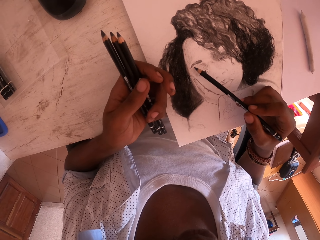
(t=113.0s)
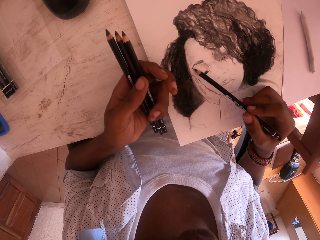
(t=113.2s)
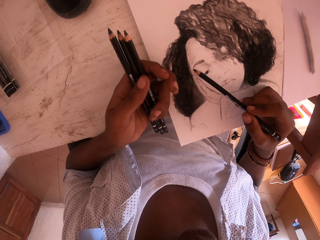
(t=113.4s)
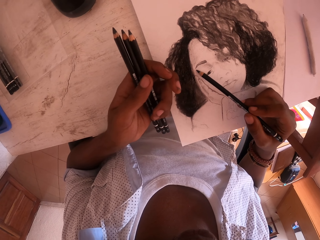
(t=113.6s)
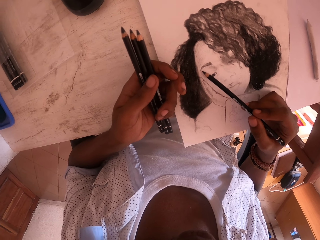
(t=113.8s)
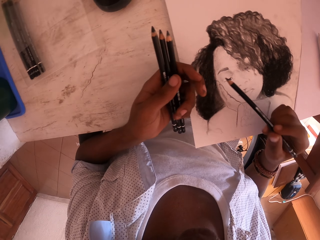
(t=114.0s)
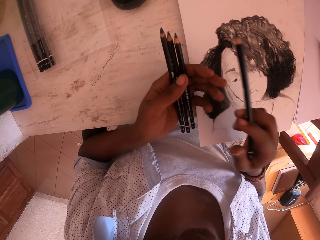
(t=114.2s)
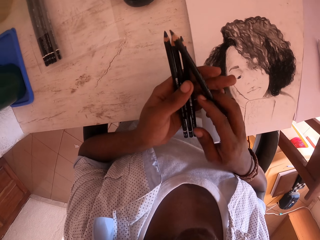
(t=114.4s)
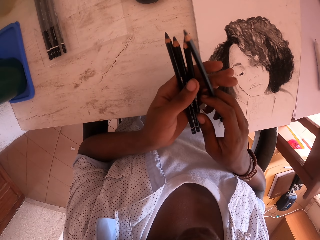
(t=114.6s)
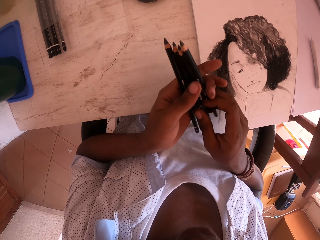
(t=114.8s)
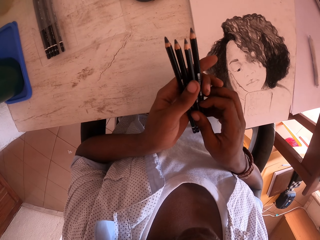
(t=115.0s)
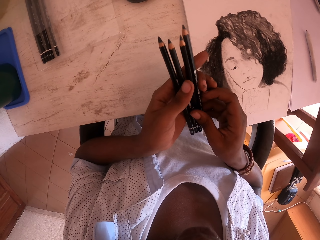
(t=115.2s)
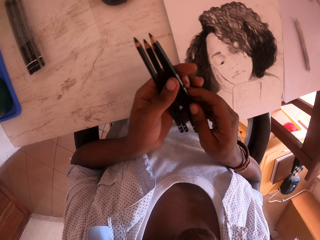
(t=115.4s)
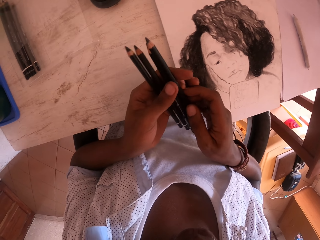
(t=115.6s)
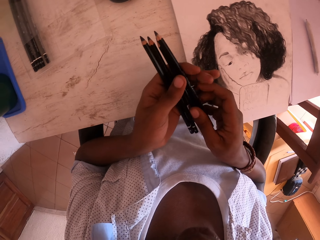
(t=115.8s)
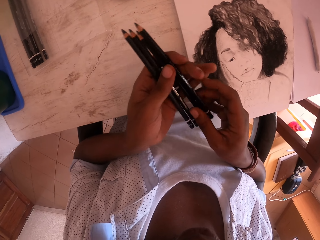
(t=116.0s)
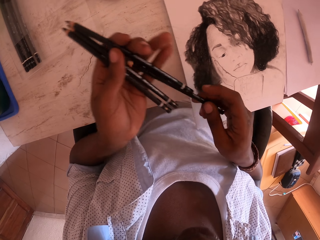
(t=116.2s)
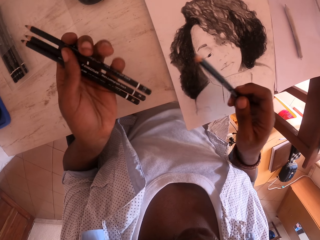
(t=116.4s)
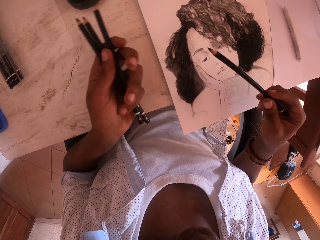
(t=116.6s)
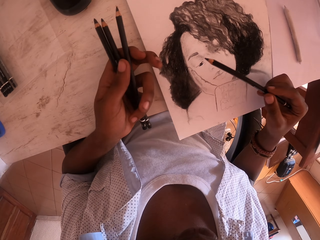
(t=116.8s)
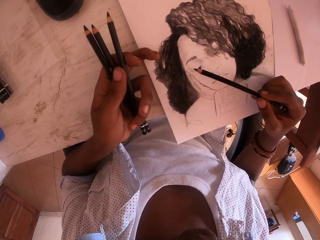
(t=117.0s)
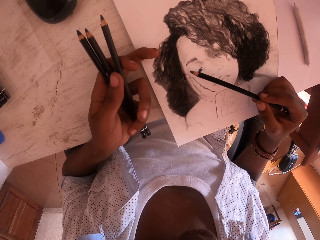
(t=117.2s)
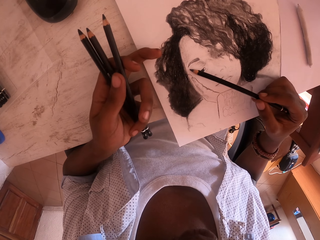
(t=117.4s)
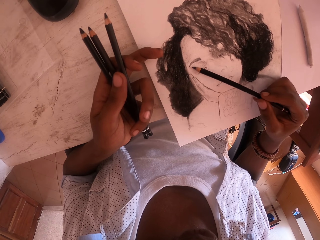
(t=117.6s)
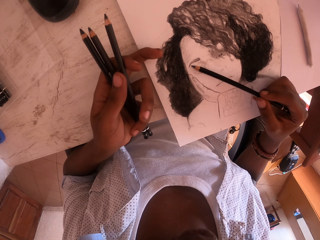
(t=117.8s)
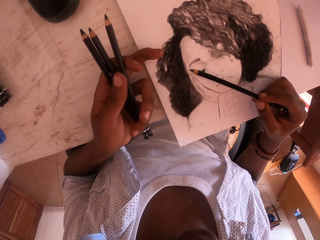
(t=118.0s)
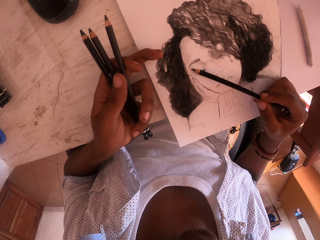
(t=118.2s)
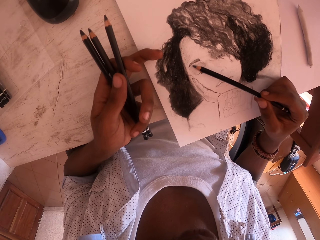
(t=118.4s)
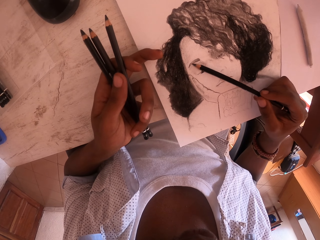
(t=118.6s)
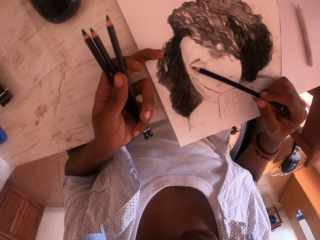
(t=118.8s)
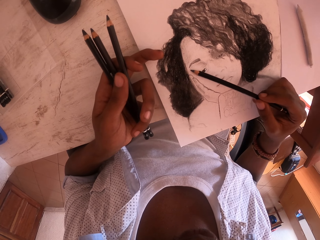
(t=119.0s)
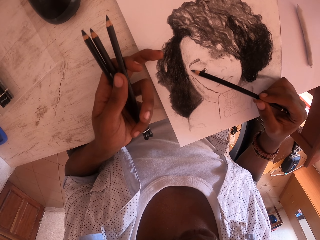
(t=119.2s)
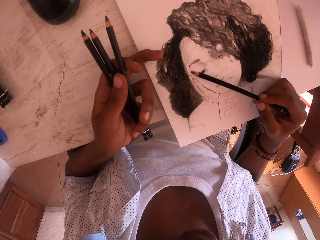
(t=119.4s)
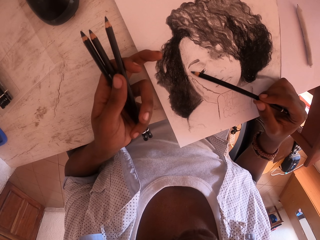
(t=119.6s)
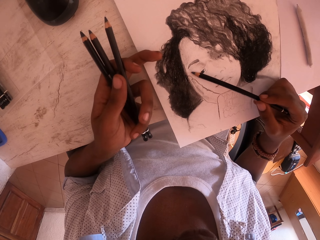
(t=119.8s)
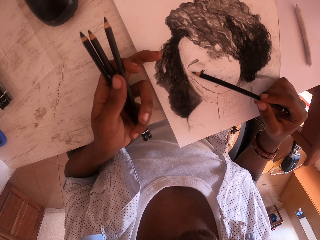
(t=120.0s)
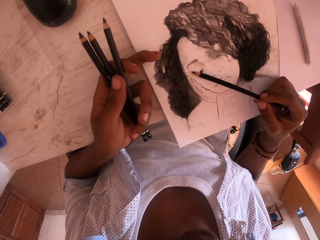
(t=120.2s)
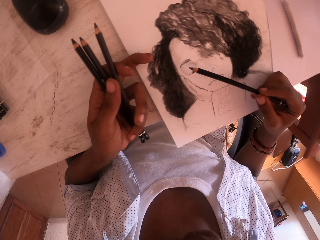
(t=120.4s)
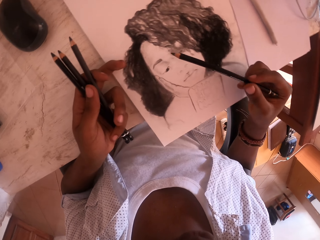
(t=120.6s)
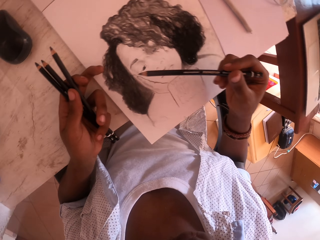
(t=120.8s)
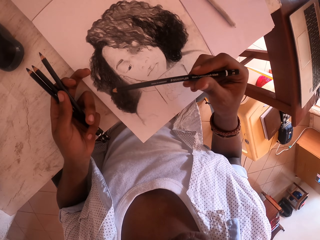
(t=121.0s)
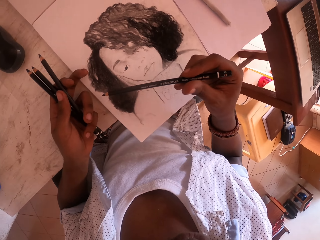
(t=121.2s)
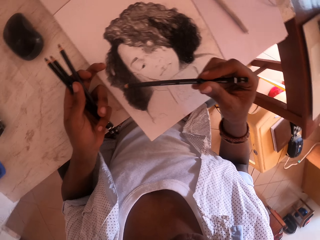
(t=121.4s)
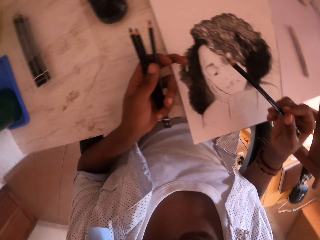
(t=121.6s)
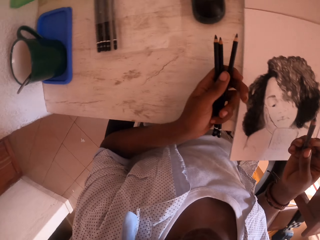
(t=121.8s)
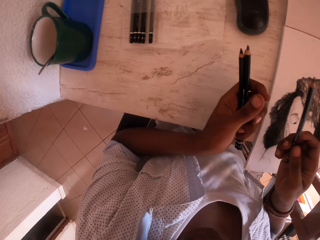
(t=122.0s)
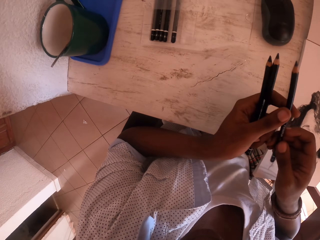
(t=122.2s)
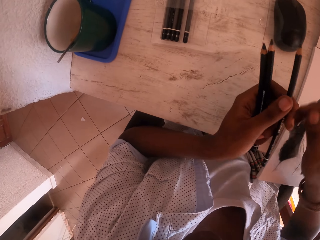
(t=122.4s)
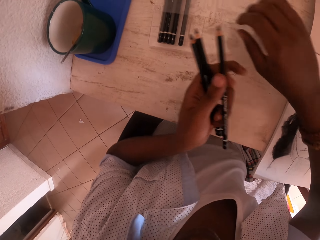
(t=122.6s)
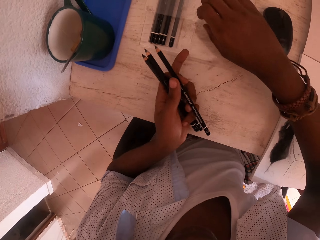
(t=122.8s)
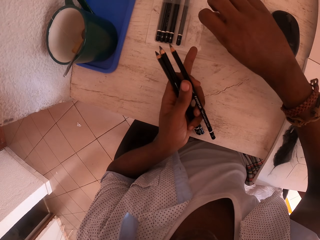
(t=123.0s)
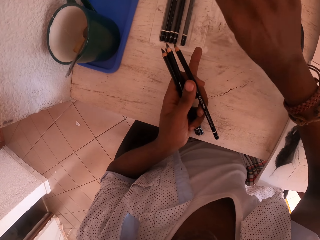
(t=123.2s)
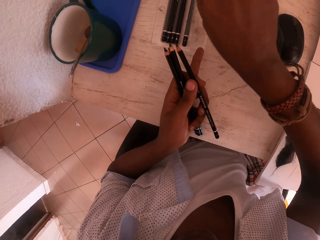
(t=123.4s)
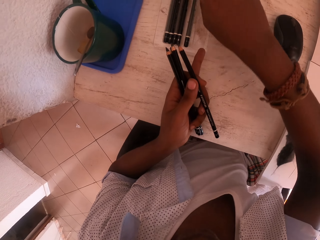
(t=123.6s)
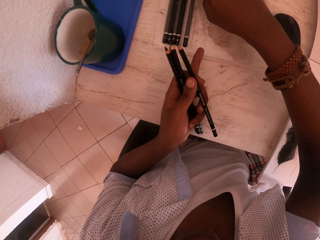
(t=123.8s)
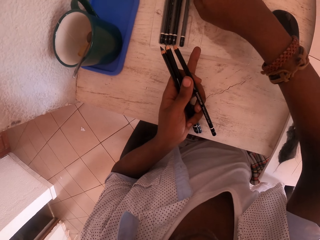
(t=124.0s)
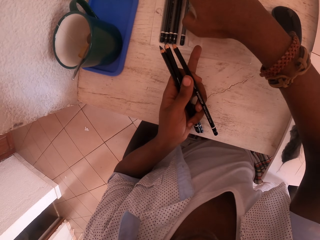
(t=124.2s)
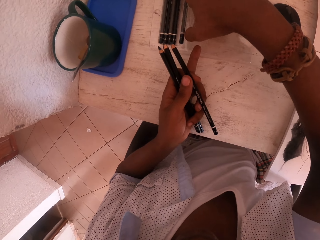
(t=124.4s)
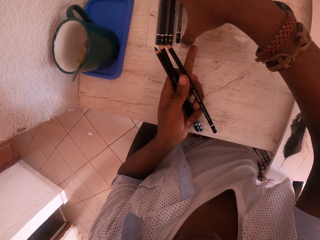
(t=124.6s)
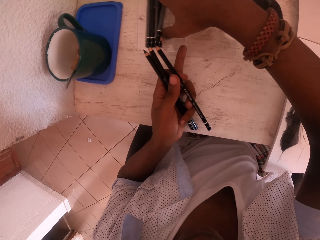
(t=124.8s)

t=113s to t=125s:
The camera wearer places the pencil in the left hand. They pick a pencil with the right hand. They draw with the pencil in the right hand. They look around. They place the pencil in the left hand. They remove a pencil from the wrap.

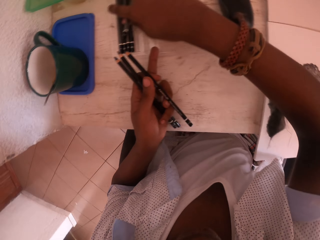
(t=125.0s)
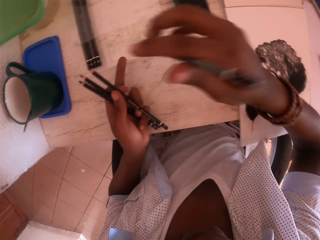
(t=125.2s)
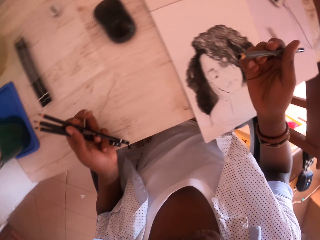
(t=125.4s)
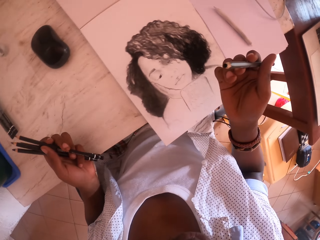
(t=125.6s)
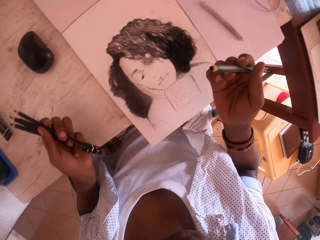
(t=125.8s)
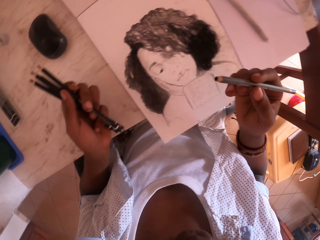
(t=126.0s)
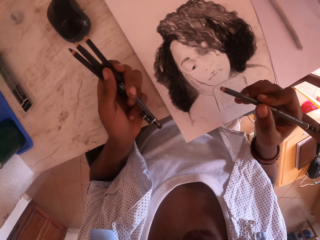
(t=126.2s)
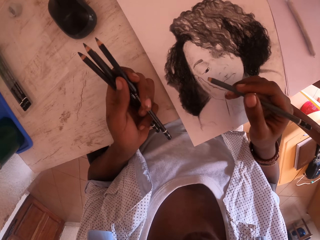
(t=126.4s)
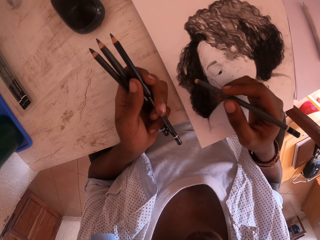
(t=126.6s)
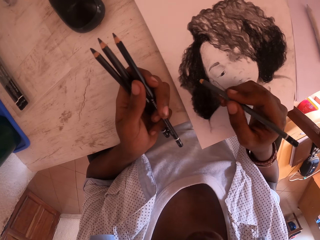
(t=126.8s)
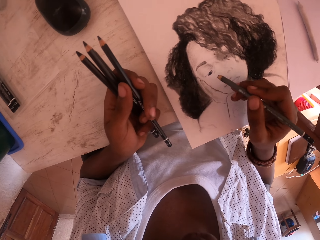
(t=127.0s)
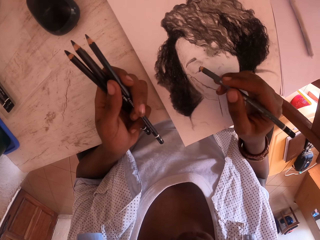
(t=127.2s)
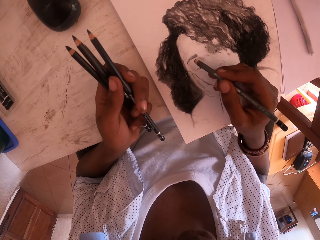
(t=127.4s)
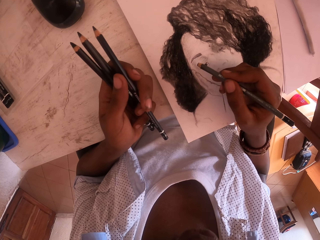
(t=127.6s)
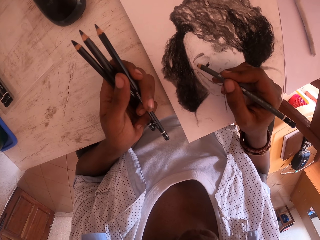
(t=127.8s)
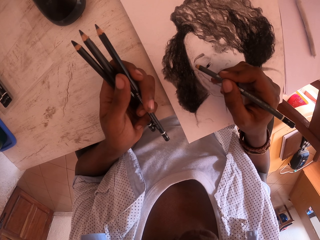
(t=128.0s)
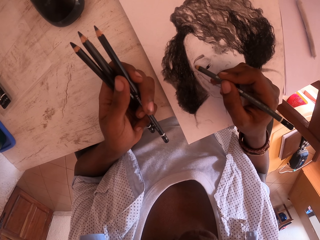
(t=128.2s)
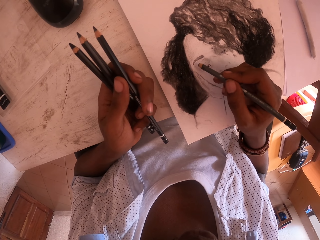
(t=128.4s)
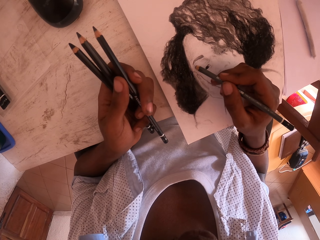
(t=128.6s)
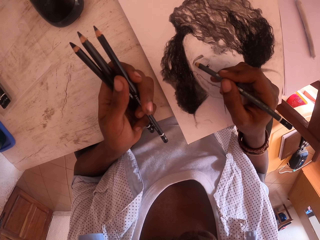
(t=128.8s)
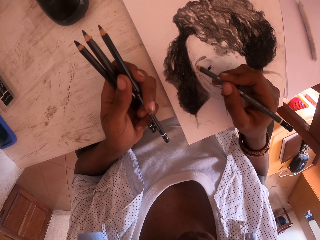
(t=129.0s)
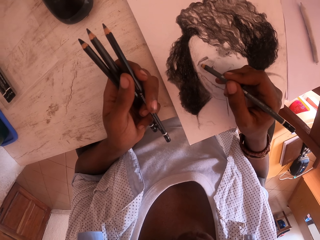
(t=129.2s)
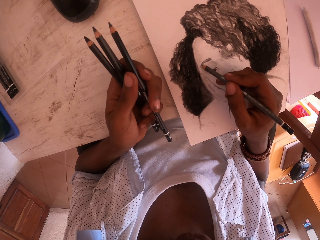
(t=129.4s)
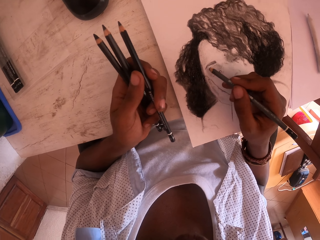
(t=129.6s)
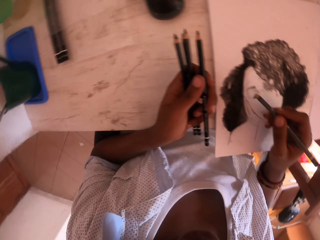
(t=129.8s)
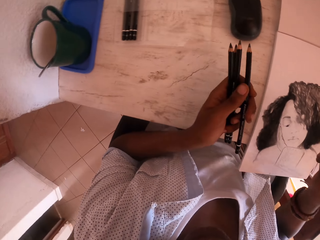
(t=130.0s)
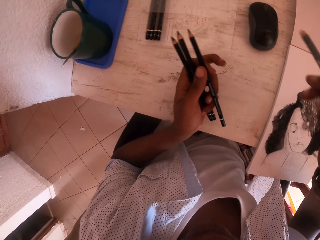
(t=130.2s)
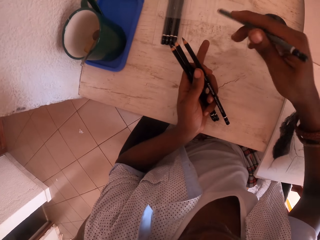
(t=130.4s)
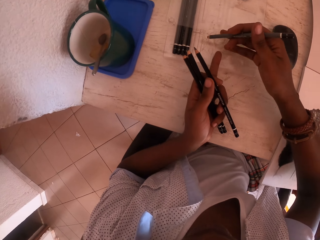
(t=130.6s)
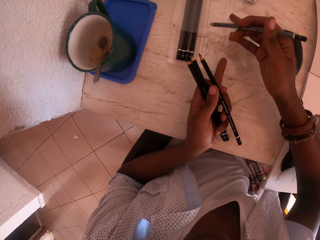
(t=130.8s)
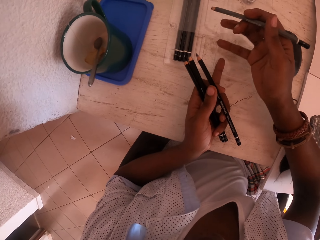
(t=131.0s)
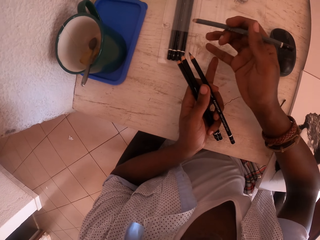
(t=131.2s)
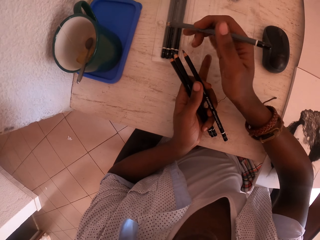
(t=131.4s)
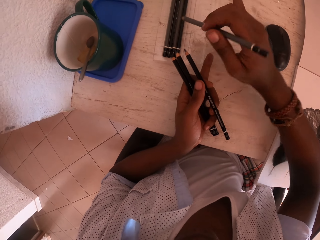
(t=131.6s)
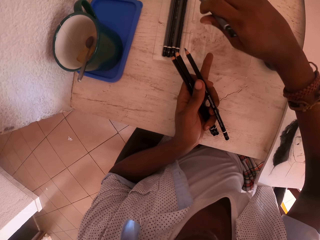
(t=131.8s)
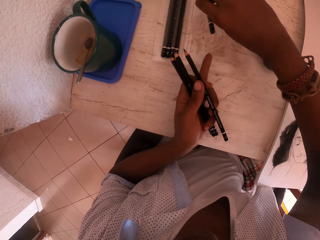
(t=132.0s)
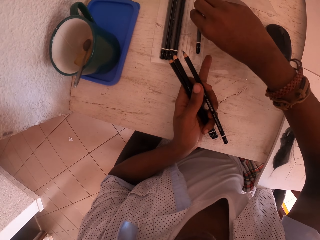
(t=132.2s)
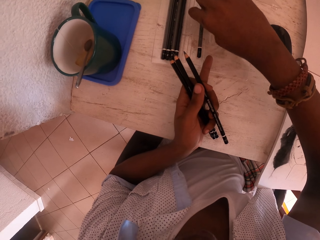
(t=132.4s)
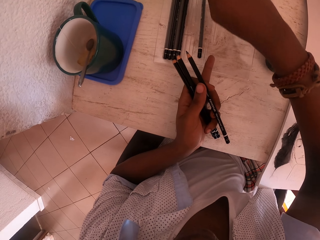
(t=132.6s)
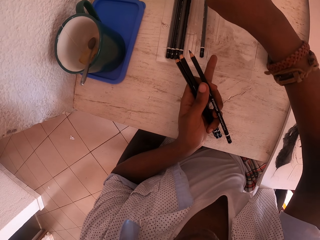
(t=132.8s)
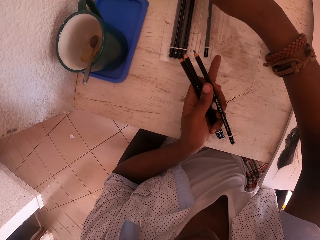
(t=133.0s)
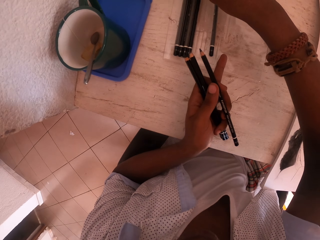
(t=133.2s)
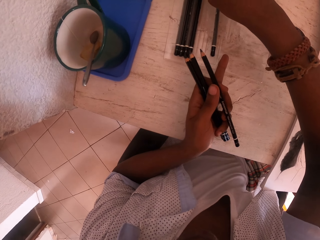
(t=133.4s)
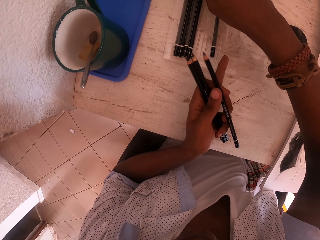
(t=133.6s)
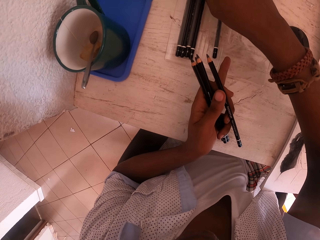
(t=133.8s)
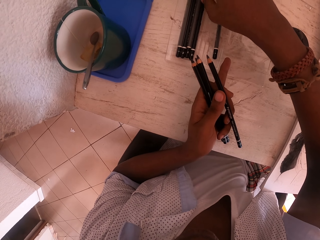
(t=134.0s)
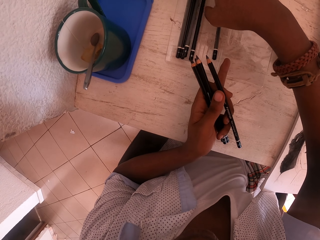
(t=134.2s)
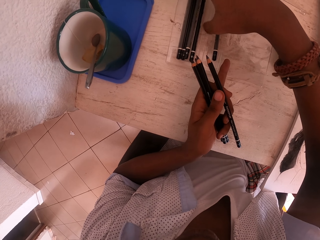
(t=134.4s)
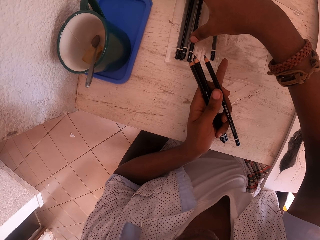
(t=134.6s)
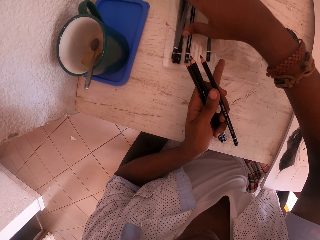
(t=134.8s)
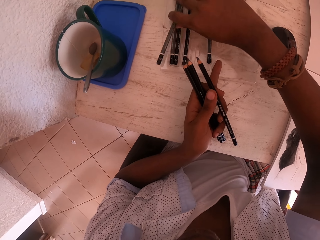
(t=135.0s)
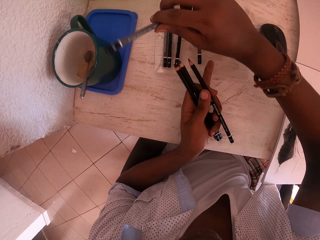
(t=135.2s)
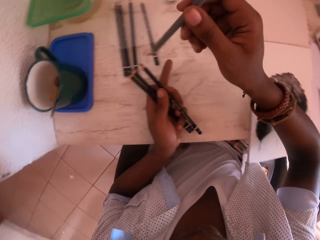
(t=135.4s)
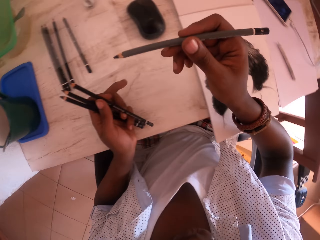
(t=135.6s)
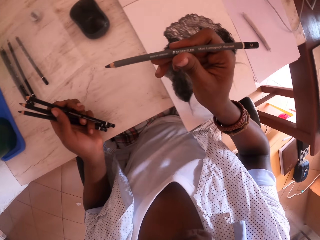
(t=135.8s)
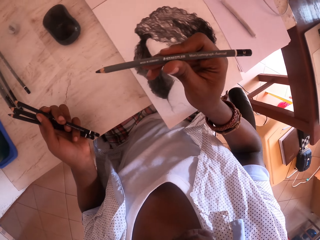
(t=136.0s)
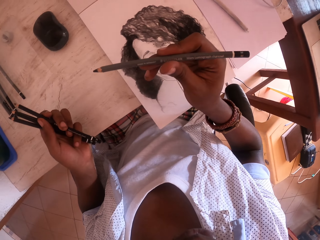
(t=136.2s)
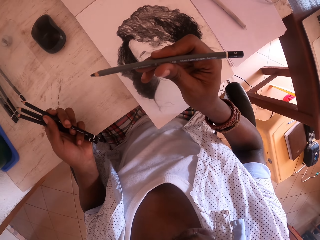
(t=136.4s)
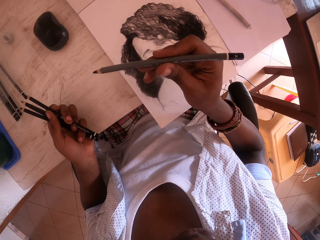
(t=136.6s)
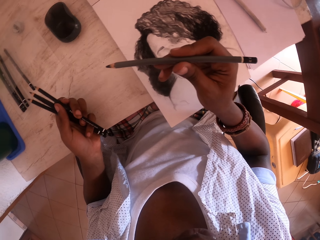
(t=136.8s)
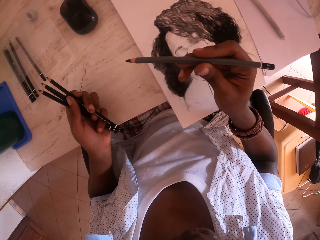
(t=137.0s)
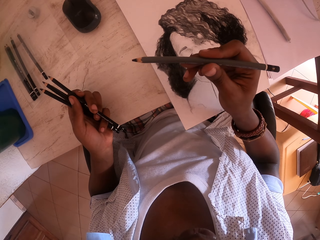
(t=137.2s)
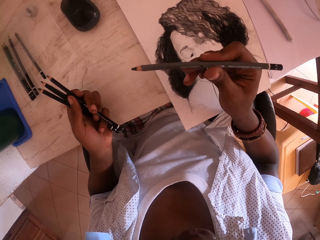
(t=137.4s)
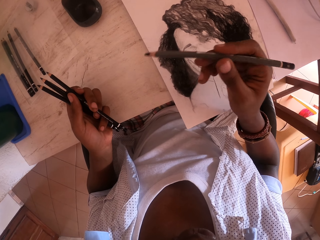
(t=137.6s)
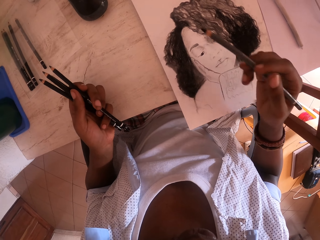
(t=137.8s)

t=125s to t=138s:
The camera wearer colors the drawing. They draw with the pencil in the right hand. They look around. They put the pencil on the wrap or packet. They pick a pencil from the packet with the right hand. They stare at the pencil.
